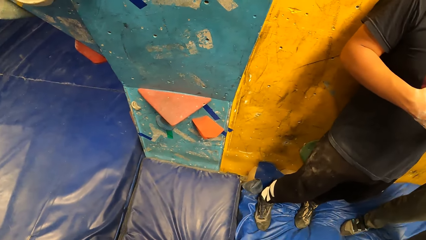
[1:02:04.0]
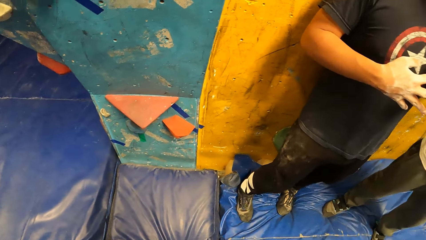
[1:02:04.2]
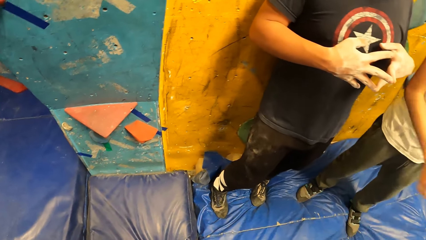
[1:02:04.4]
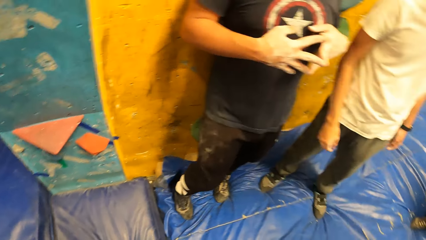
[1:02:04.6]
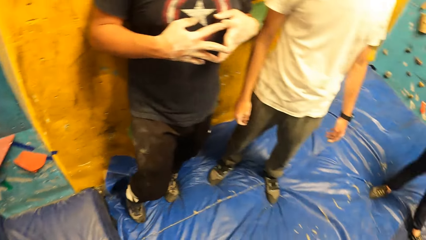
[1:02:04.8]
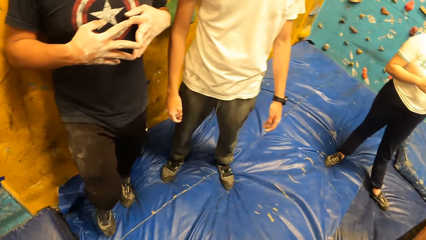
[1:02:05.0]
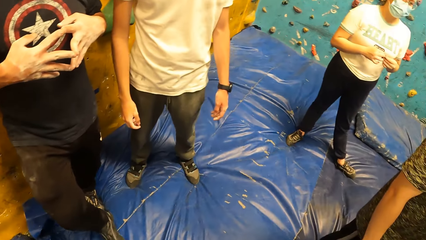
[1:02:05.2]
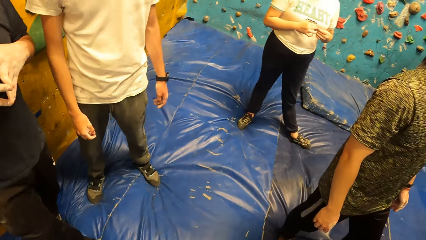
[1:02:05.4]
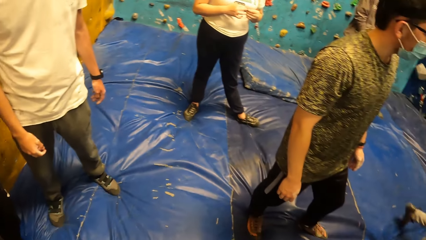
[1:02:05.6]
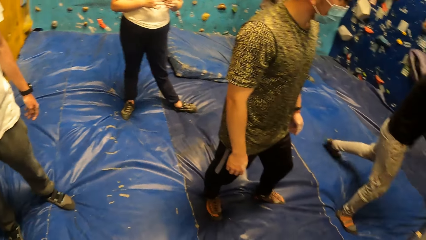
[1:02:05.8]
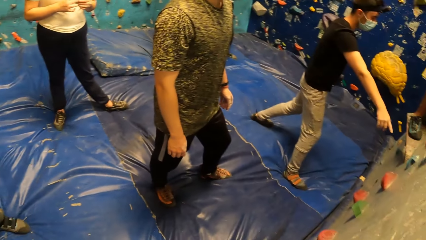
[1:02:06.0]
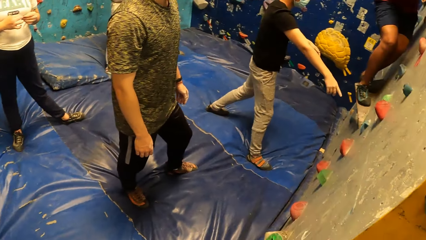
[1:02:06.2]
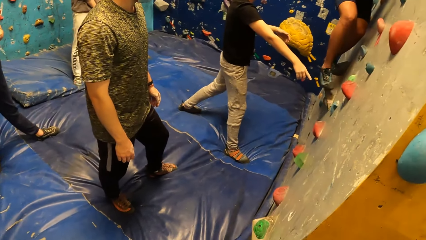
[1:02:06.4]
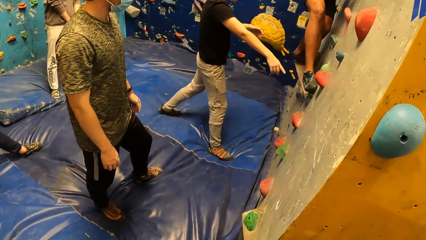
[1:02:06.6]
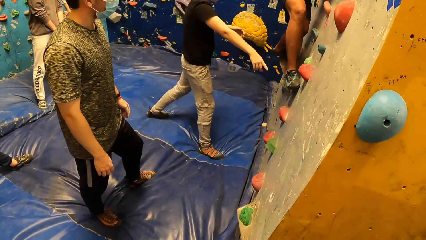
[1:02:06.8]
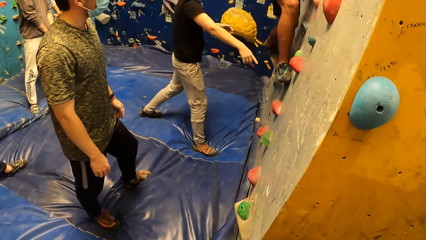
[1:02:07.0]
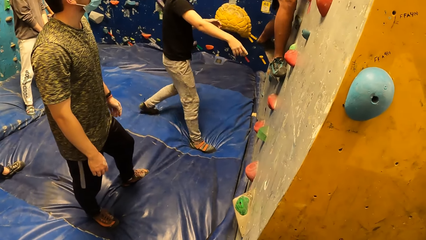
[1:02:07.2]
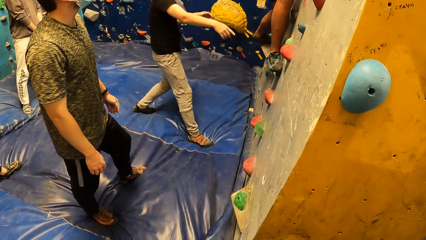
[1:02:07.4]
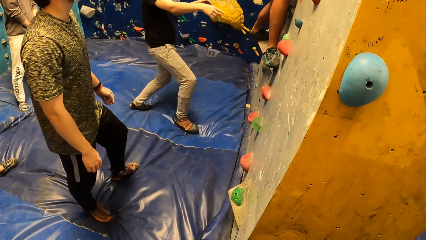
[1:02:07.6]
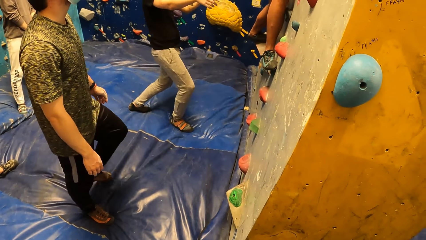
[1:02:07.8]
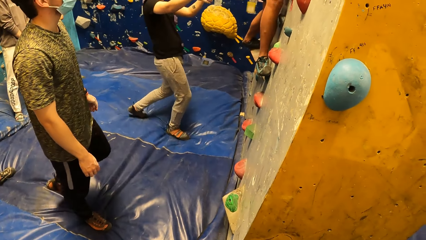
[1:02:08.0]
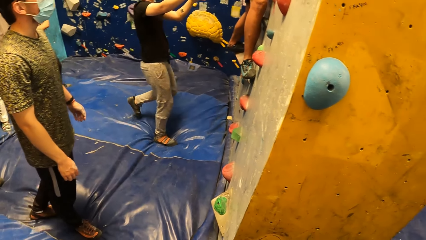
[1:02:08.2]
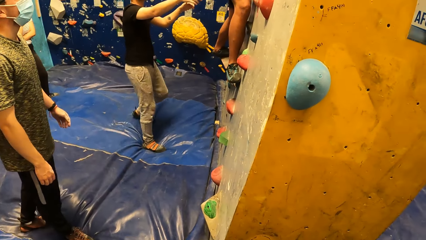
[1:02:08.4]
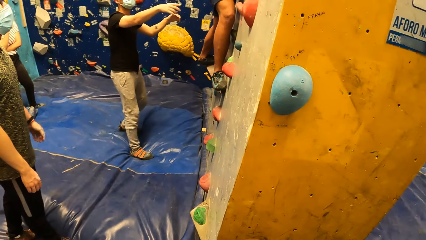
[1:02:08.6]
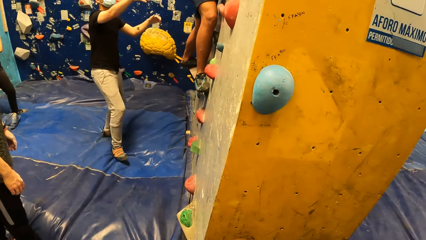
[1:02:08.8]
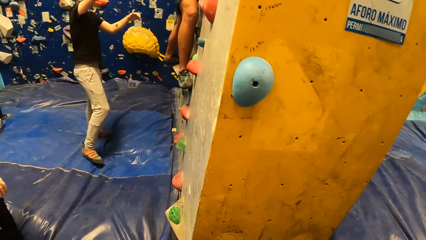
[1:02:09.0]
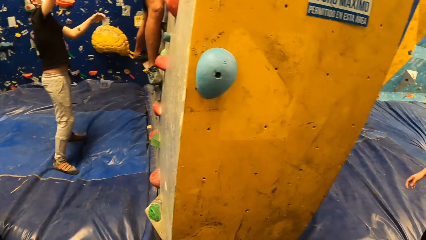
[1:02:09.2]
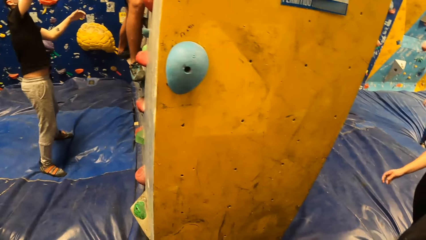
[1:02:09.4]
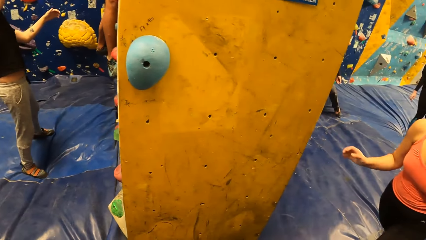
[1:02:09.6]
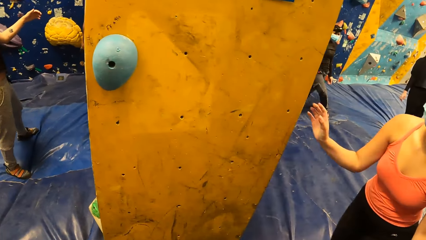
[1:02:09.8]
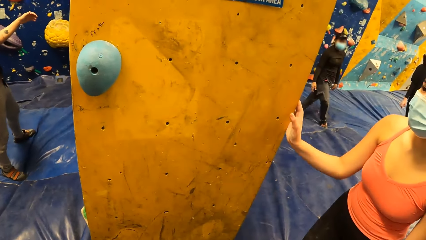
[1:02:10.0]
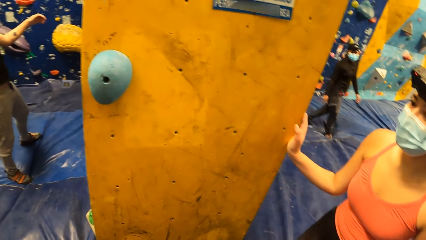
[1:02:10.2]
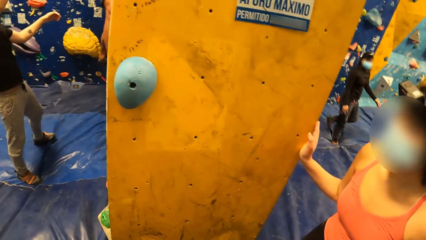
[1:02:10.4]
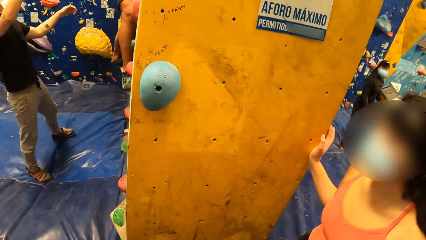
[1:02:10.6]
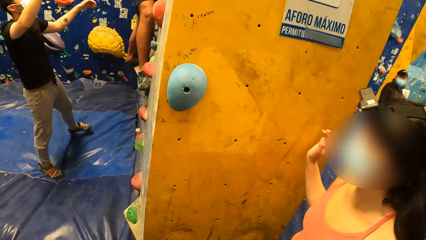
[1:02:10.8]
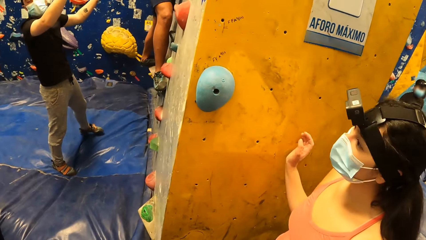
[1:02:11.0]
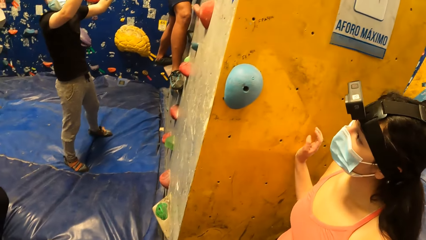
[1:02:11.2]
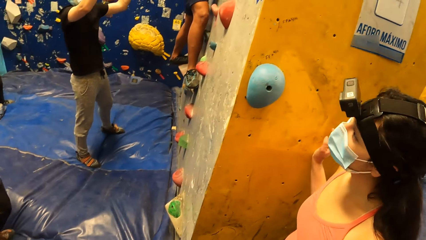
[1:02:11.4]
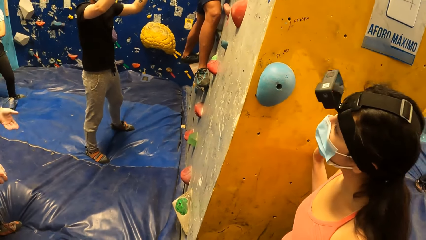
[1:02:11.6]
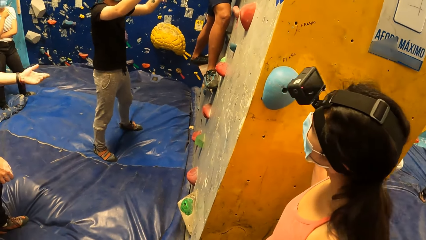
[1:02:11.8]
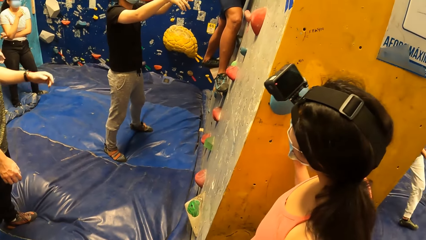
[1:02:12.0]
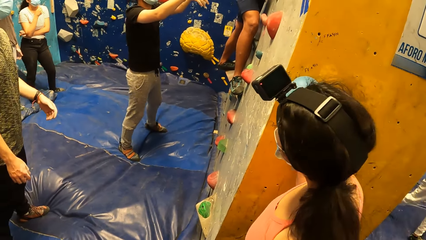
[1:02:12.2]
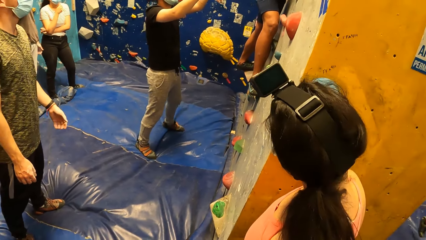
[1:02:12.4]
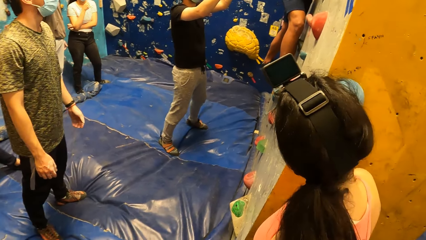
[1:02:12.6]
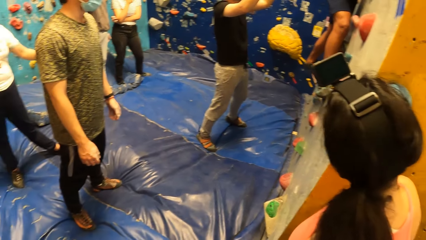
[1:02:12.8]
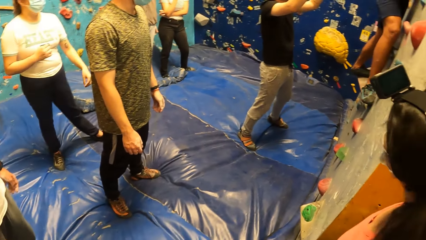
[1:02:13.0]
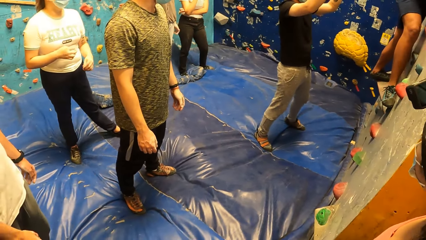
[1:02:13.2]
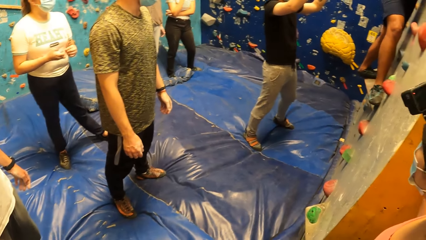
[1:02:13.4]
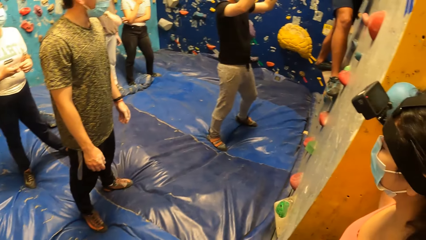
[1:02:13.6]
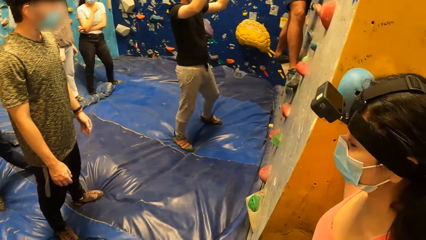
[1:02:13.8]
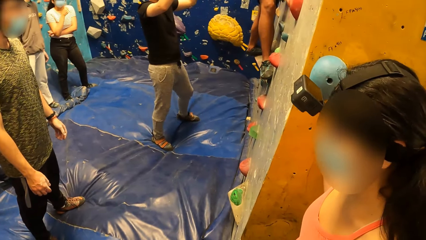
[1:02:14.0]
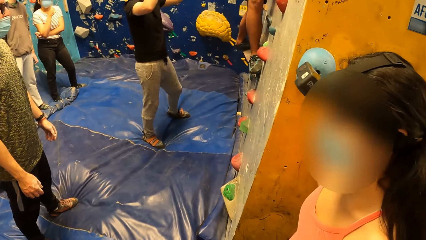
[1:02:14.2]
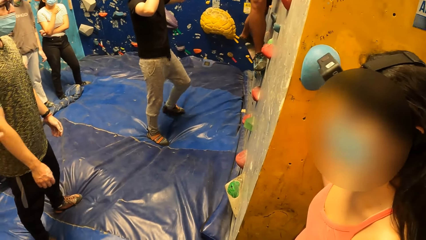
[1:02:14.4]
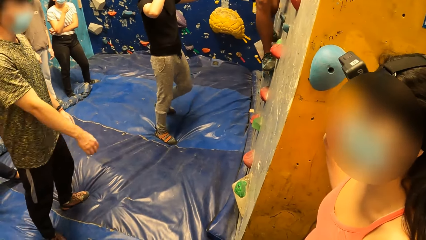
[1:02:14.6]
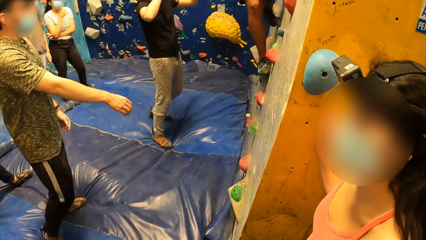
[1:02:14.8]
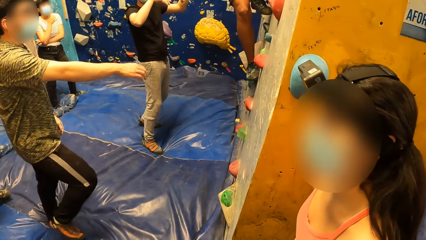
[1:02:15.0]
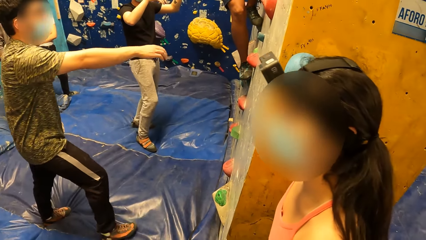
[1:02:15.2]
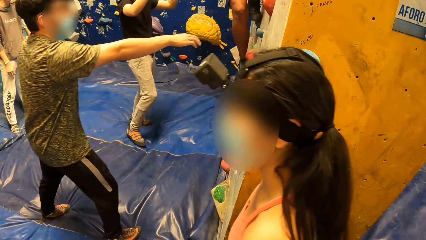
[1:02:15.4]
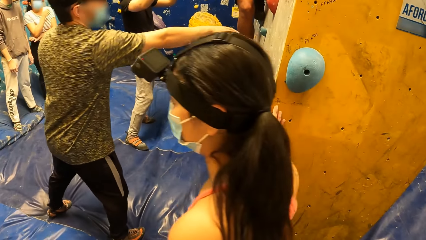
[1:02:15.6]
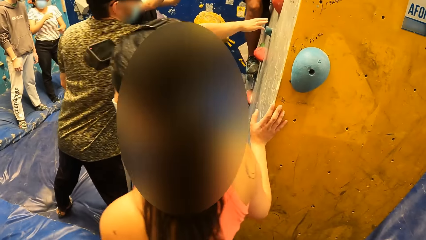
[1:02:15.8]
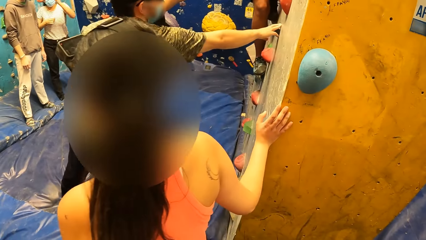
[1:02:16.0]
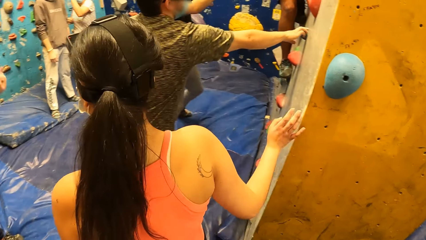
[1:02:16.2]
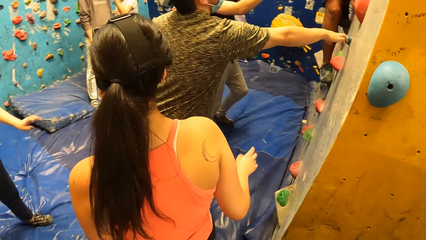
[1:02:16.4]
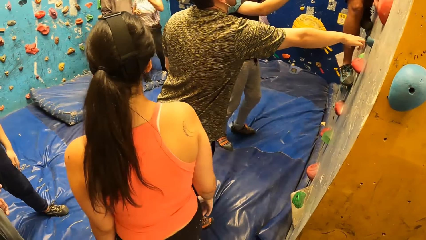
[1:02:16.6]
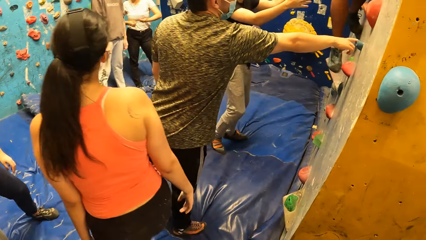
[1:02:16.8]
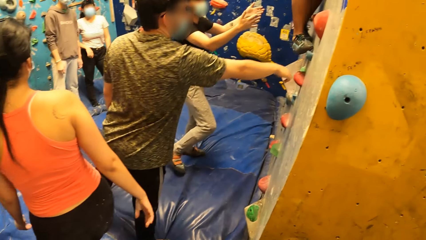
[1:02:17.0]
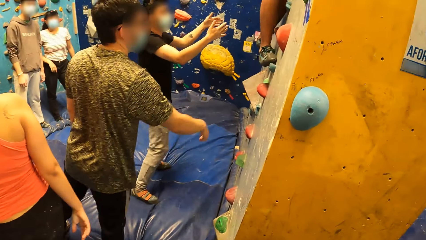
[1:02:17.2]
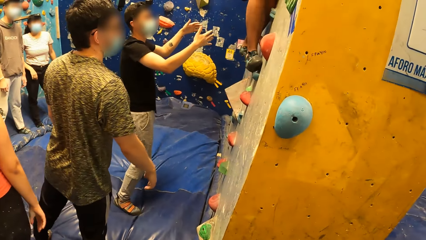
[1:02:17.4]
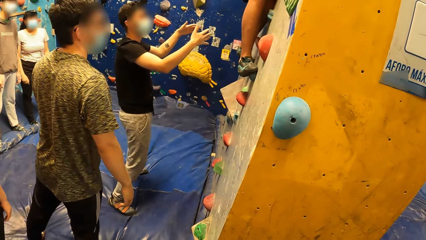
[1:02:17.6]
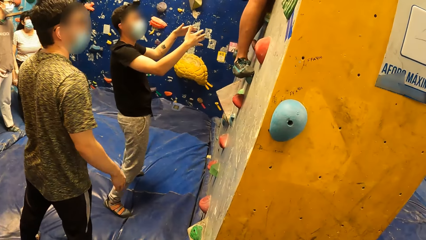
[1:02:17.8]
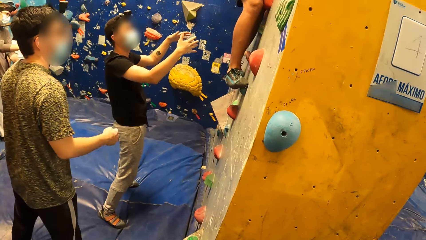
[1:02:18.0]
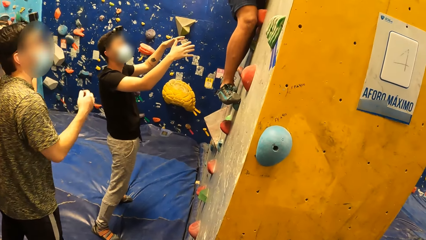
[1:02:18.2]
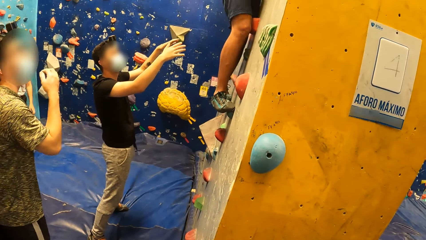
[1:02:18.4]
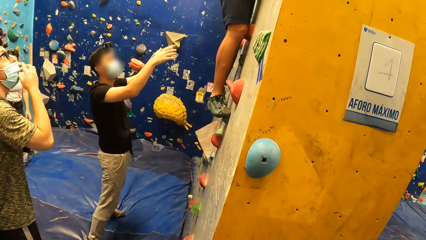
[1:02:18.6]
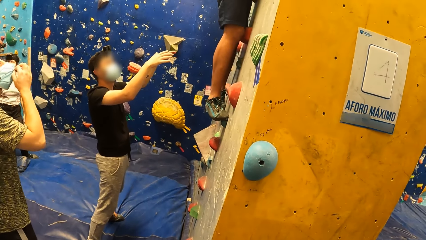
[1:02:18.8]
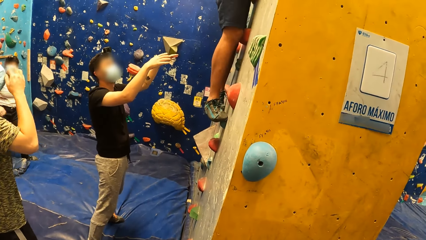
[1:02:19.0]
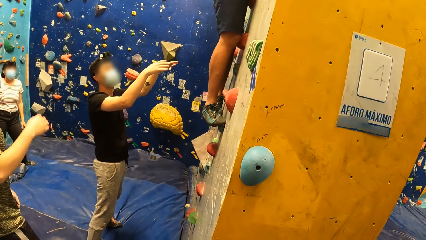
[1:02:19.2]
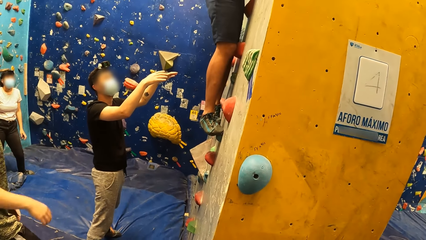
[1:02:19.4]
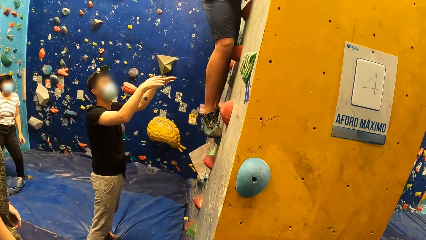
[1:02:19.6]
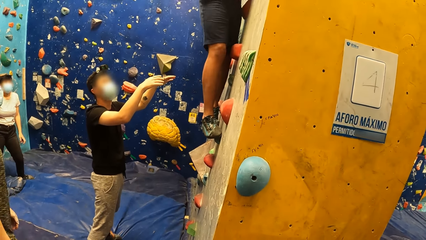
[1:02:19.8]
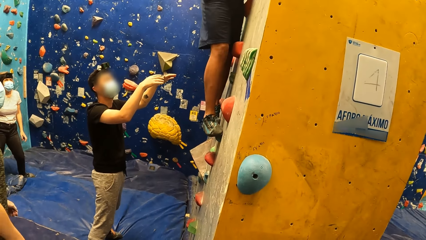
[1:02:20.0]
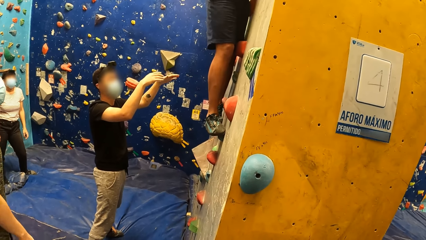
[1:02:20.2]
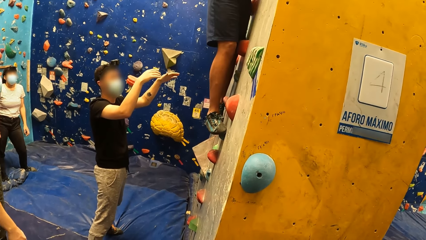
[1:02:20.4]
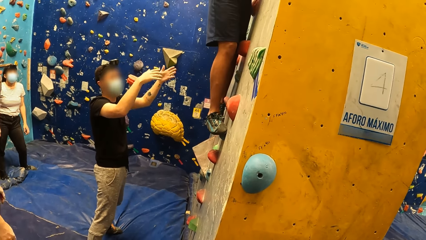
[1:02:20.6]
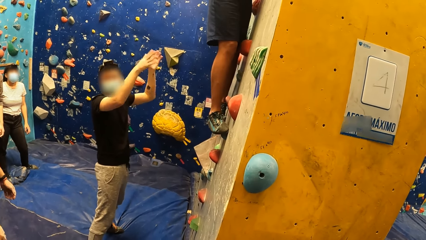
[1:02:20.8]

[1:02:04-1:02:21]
An instructor gives instructions to a man. The camera wearer looks at a man. They look at a woman. A woman enters a room. Another man touches the climbing wall.
